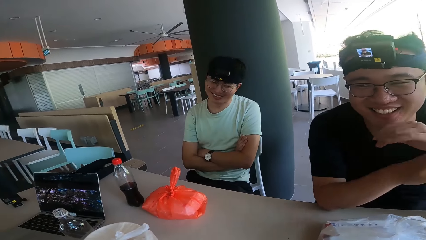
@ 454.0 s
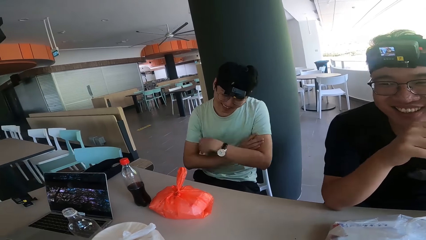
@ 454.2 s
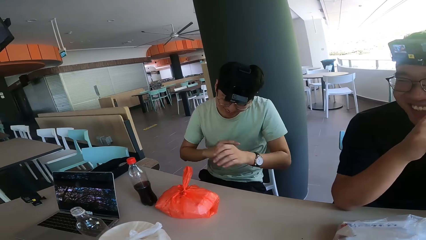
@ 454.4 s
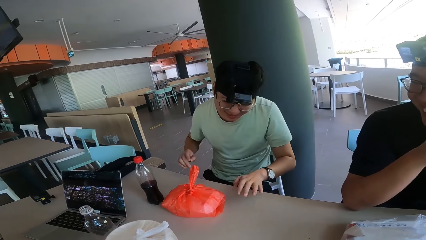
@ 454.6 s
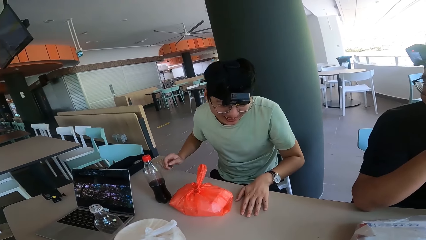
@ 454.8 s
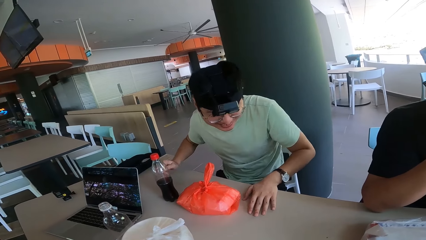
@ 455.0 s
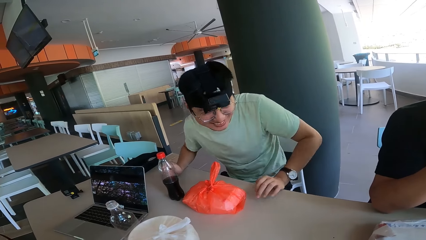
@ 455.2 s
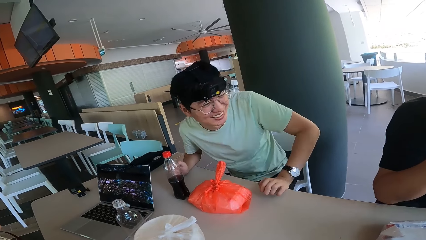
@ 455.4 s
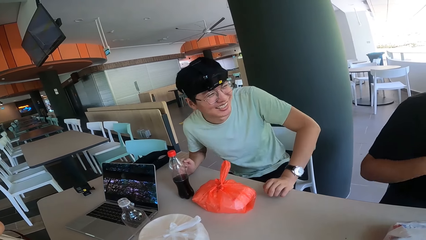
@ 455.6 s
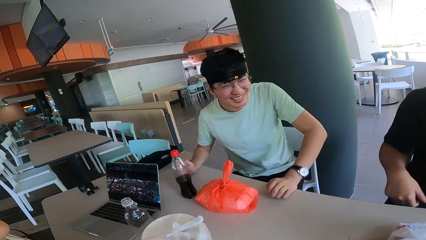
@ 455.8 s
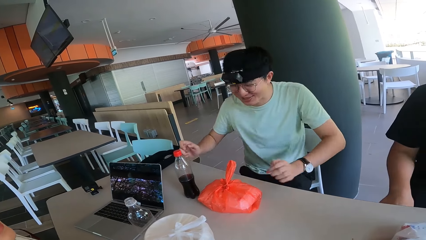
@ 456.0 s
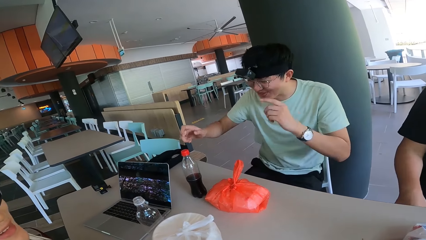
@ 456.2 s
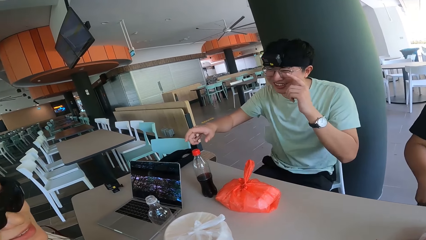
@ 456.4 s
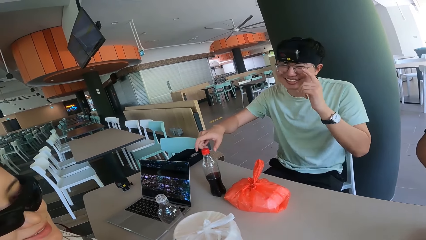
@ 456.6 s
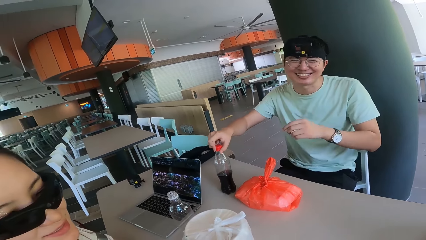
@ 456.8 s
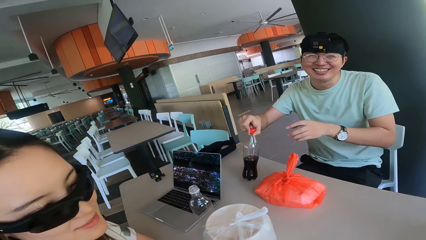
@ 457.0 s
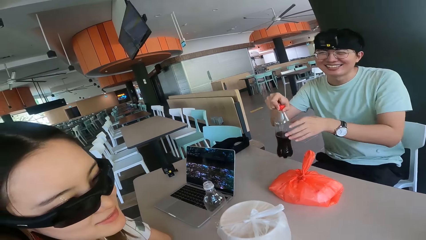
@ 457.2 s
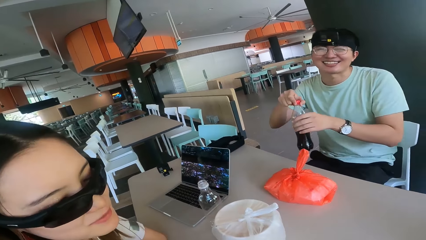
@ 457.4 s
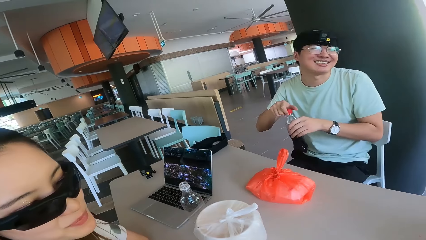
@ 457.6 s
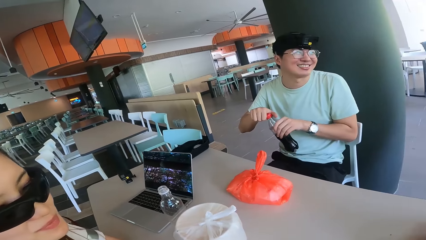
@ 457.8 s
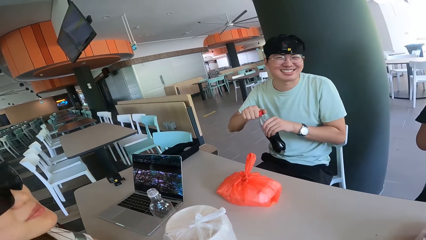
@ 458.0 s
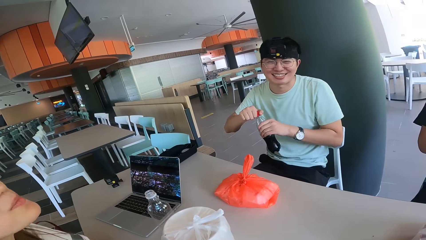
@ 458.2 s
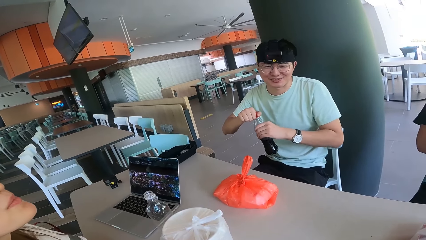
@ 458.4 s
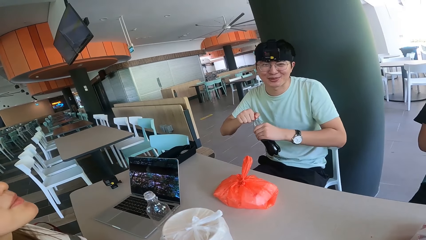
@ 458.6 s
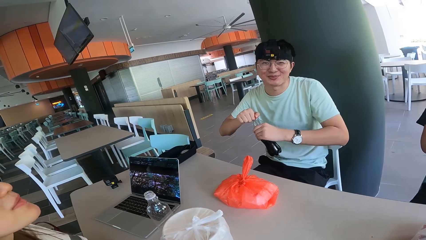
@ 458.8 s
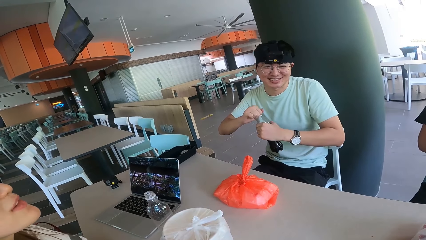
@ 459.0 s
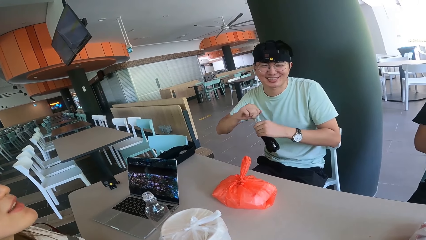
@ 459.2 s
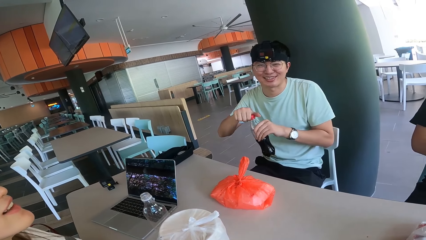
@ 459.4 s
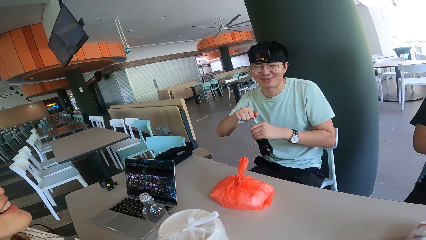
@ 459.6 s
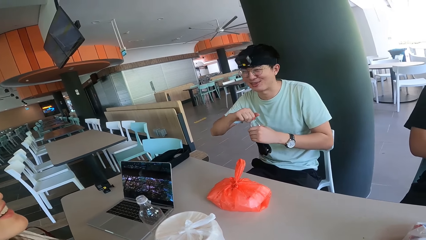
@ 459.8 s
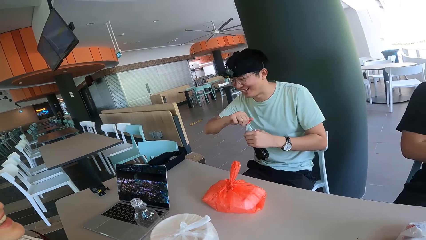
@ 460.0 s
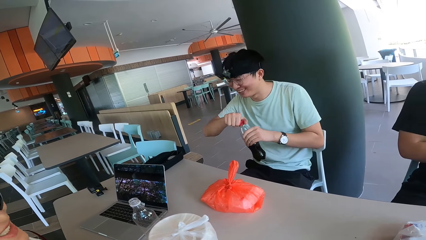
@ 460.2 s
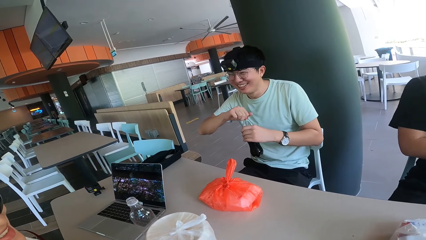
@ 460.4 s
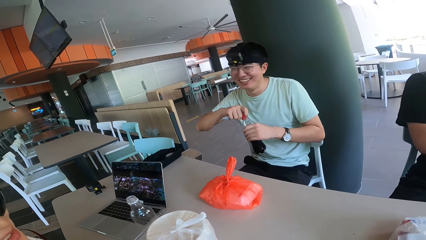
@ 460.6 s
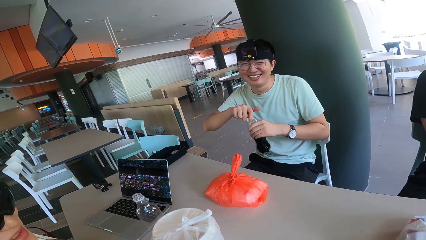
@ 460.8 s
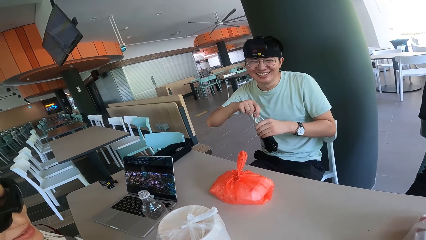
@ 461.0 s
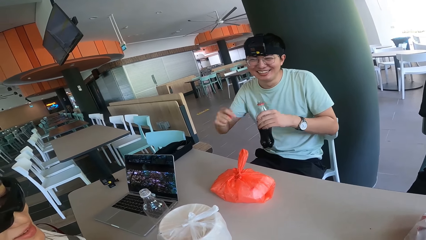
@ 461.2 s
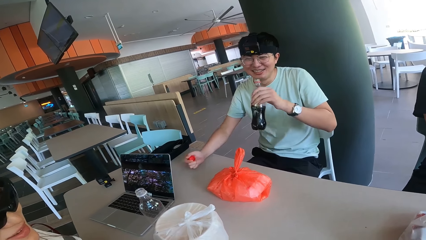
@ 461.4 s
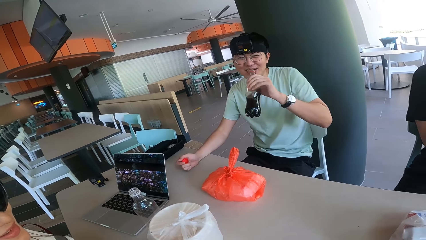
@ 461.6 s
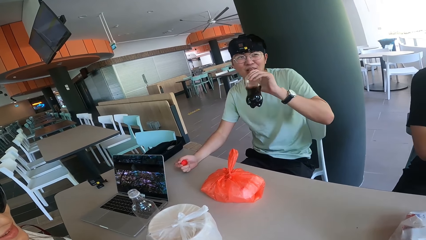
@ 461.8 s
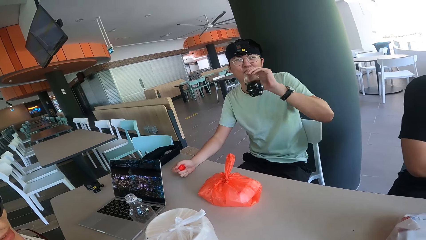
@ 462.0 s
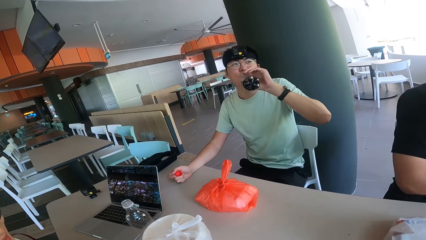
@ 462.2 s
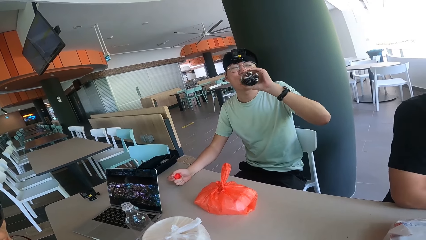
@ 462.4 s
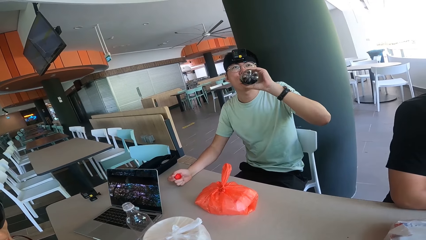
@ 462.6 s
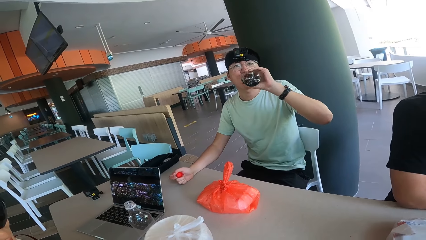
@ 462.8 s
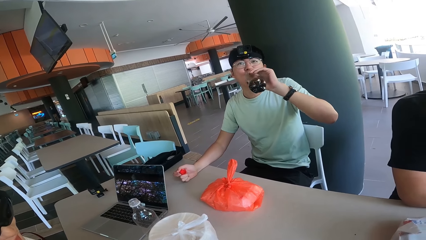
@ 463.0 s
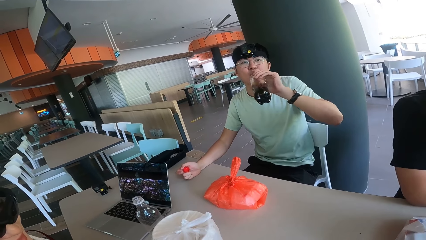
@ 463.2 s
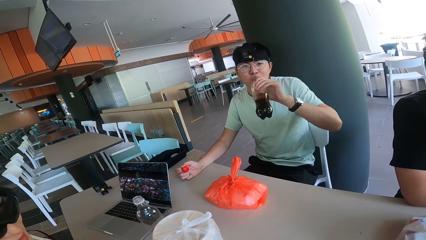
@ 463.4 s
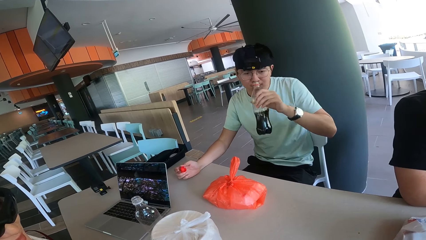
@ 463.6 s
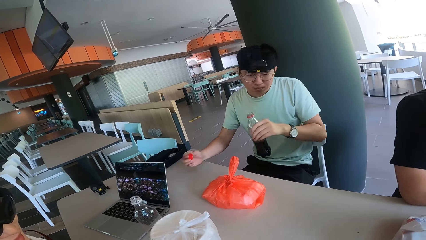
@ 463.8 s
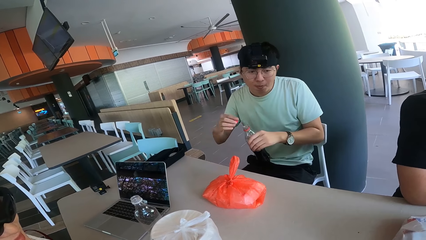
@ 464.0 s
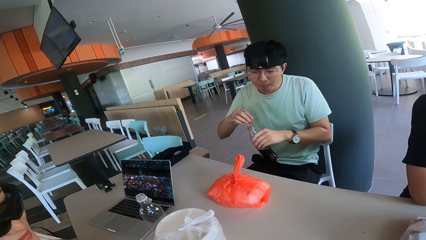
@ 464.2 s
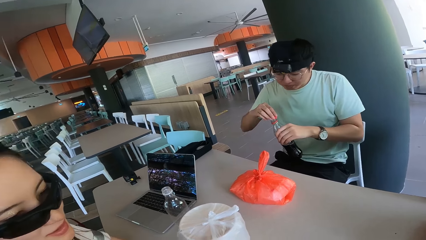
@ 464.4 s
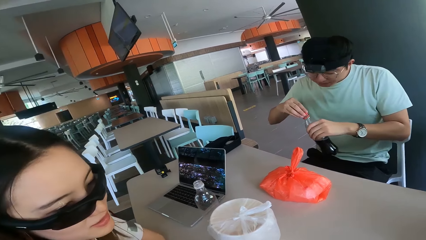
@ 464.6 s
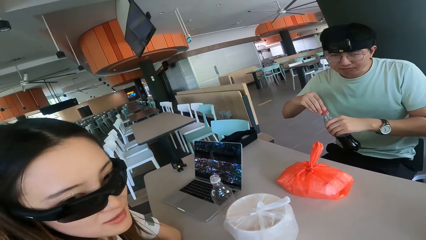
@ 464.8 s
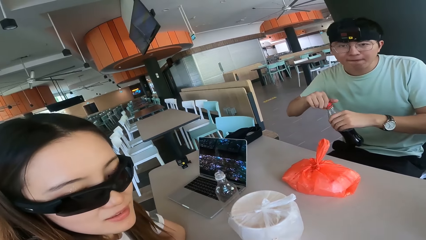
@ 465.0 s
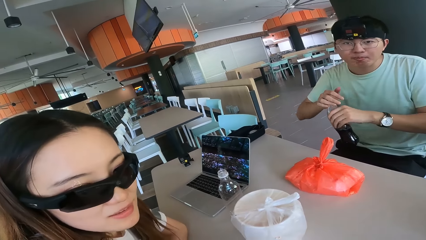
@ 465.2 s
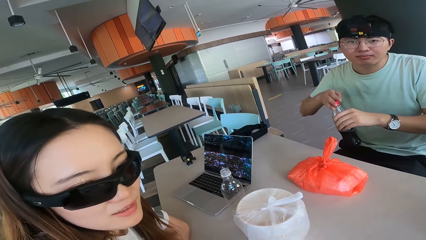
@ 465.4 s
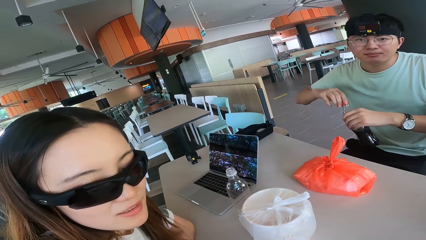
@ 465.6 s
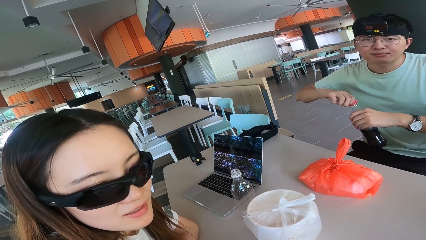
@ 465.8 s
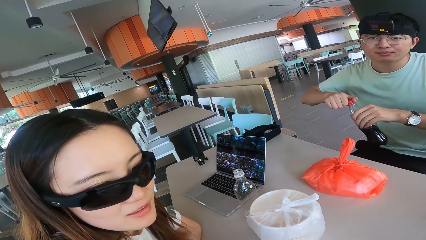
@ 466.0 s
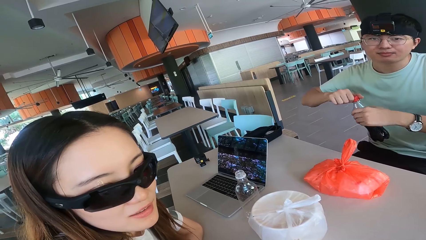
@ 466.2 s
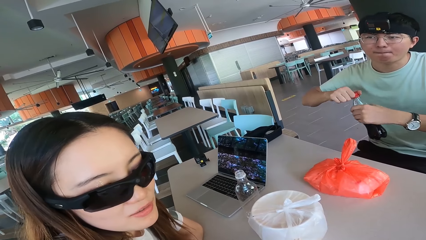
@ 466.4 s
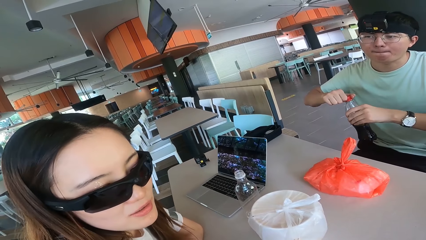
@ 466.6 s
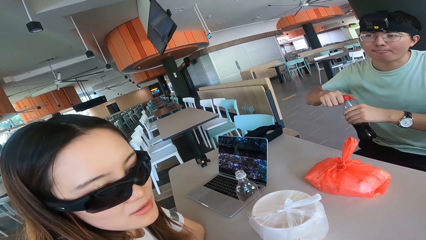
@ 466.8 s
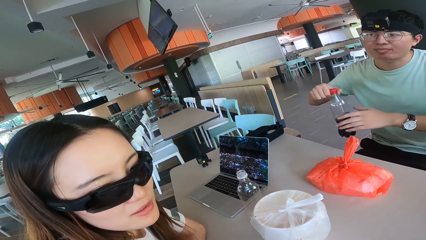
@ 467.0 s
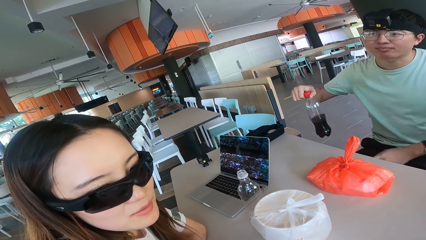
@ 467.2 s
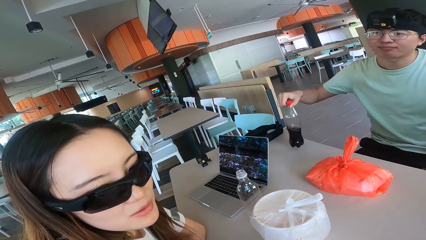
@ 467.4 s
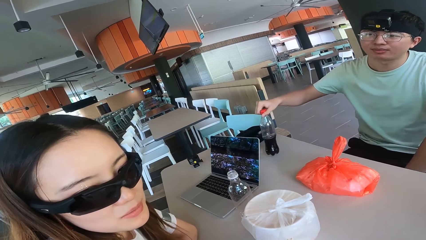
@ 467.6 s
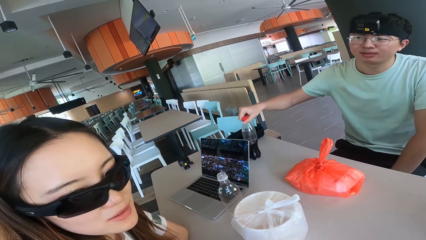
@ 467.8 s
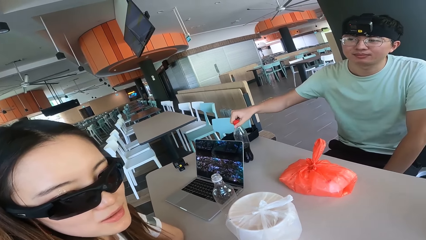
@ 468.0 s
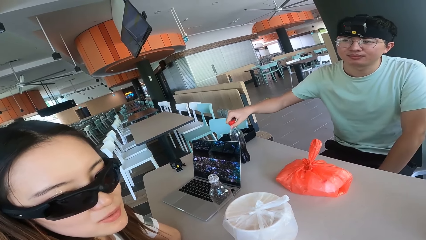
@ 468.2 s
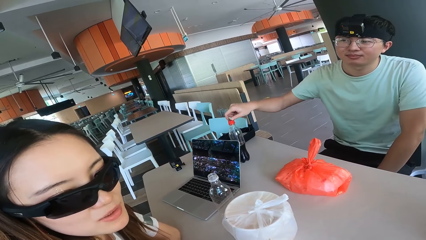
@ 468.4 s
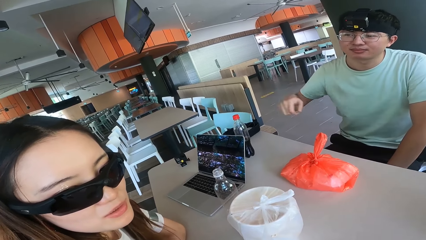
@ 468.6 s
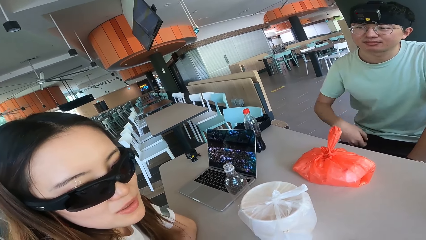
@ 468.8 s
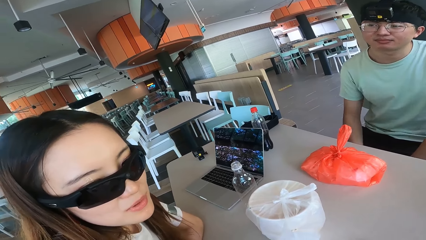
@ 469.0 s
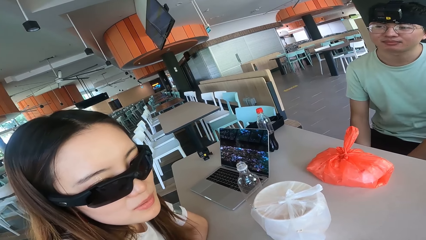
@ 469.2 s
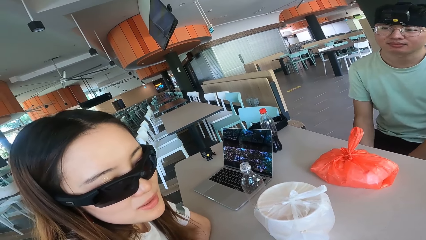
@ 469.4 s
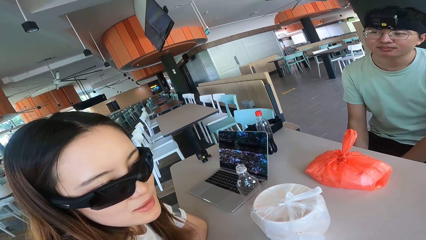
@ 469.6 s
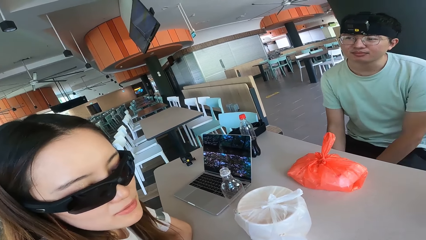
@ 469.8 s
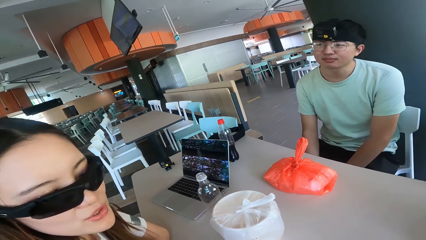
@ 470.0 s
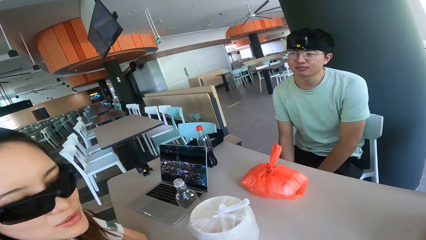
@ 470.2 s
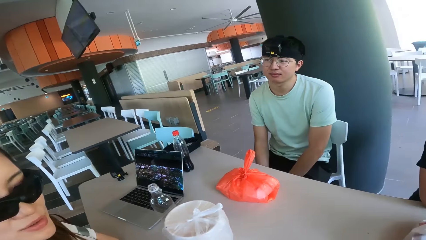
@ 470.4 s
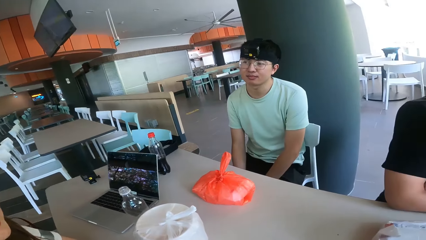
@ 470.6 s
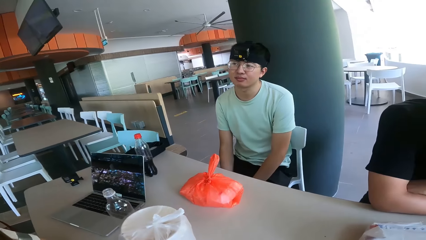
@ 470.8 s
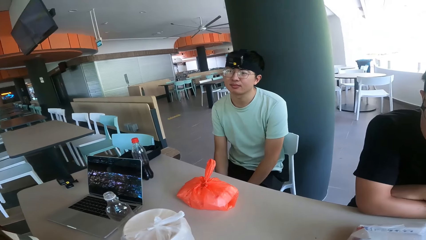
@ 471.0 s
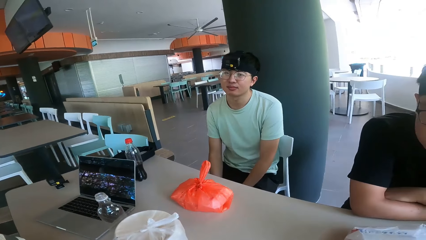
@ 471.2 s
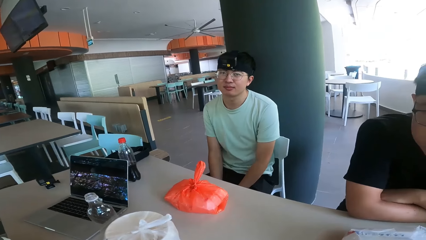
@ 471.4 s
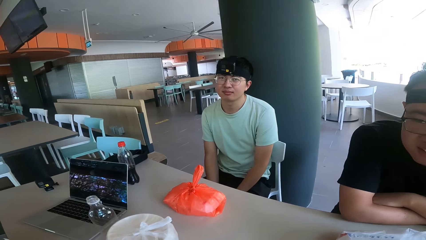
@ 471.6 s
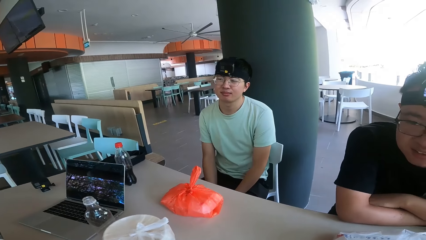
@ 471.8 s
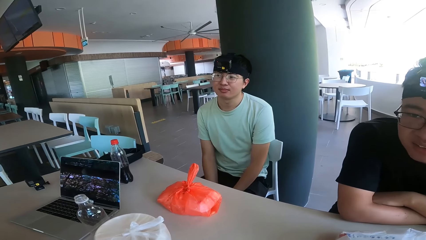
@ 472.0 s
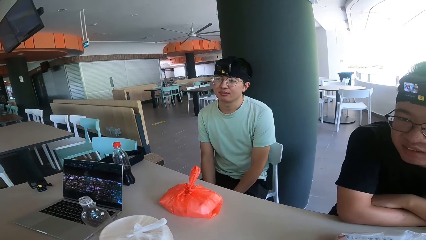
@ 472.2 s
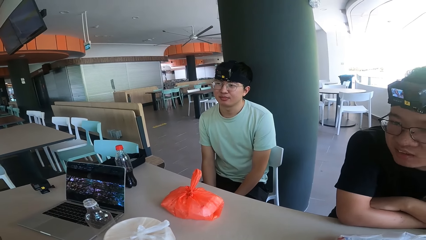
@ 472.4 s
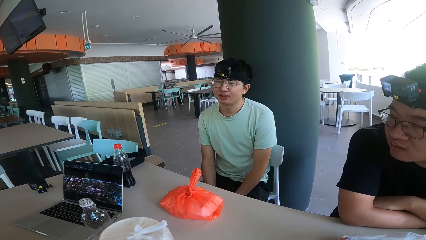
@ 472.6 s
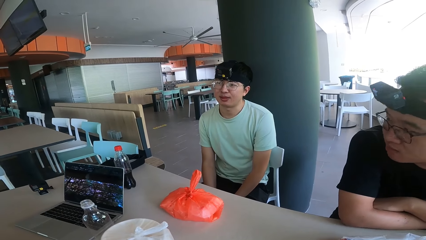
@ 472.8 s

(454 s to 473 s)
A man takes a bottle. He holds liquid. He opens the bottle. He drinks a soda. He closes the bottle. He puts the bottle on the table.
